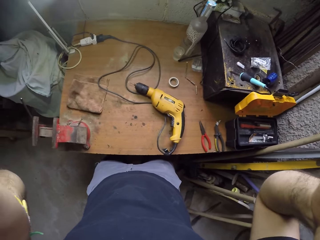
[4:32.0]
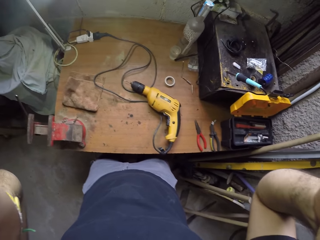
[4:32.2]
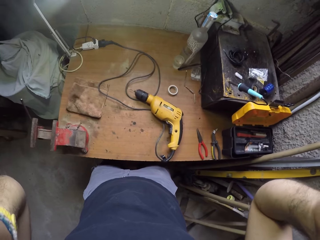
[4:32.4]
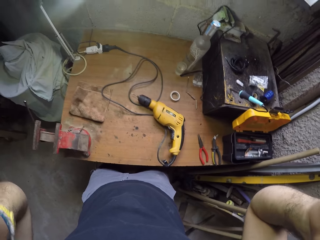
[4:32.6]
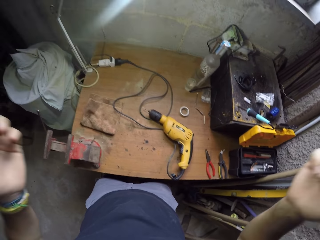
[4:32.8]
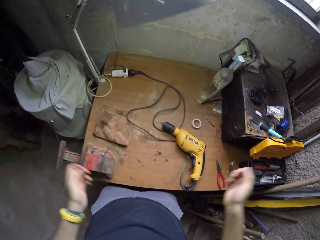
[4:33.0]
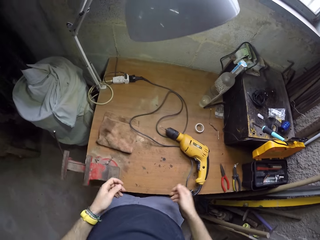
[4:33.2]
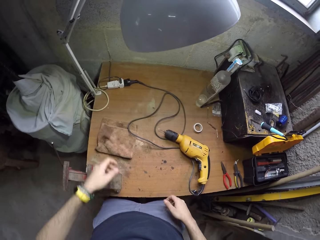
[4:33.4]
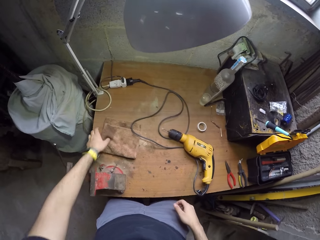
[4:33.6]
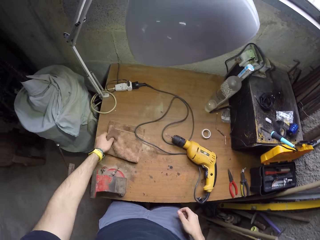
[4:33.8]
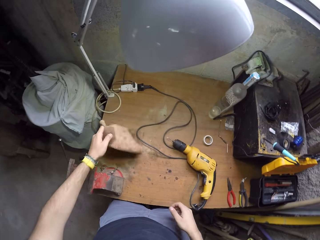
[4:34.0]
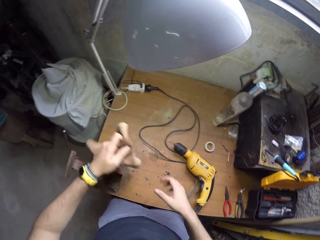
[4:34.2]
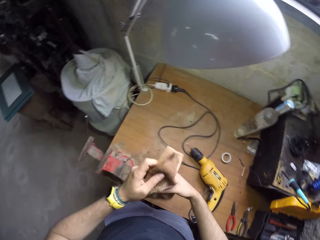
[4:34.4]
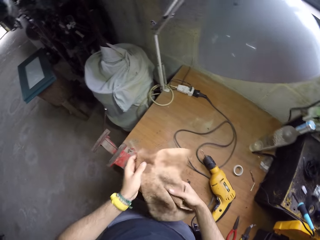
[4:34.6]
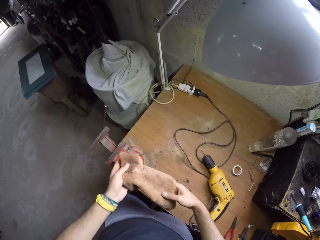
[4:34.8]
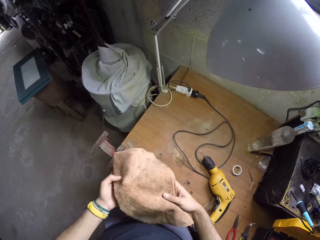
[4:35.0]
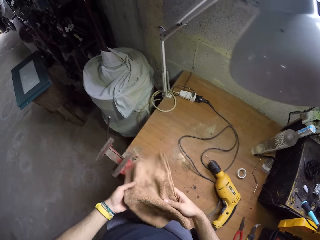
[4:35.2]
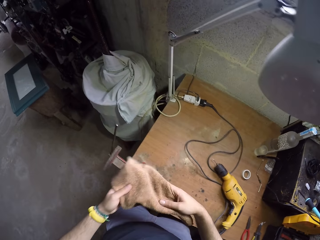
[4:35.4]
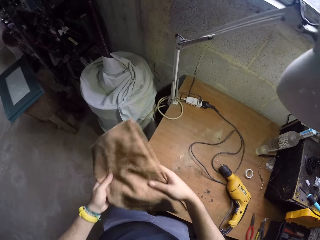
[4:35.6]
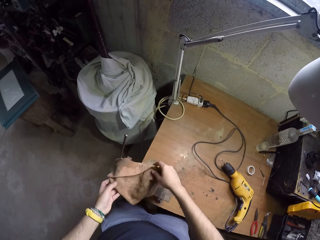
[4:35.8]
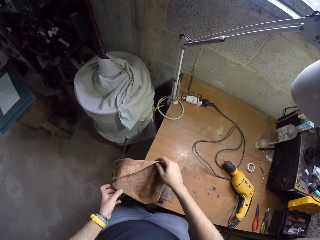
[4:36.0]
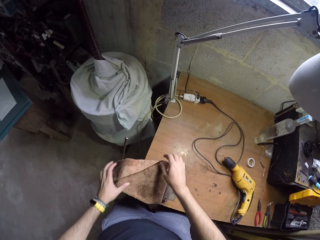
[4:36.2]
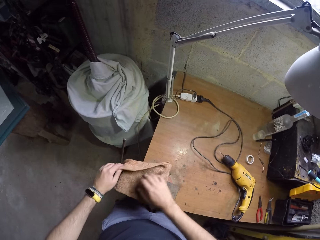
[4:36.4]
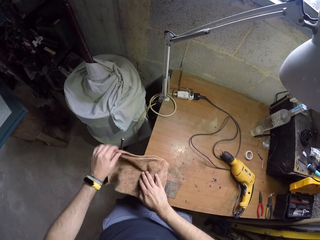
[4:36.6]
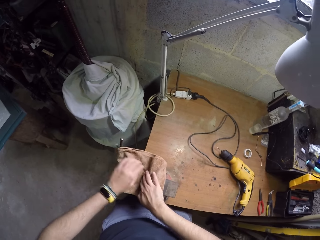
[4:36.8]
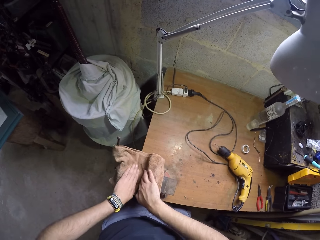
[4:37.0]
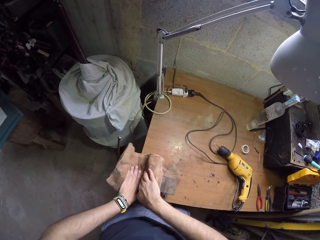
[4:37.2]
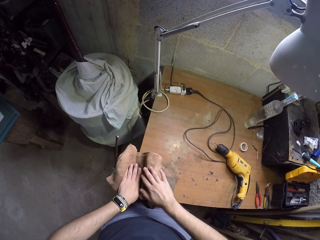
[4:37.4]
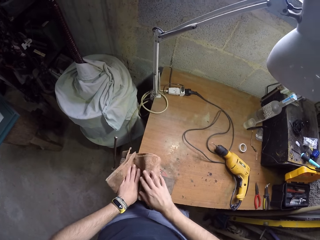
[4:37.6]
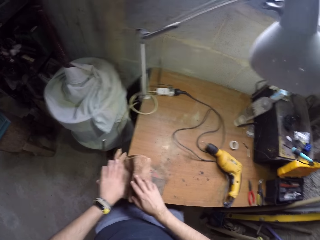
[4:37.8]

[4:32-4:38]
The camera wearer picks a napkin towel from the table. They fold the towel. They cover the table clamp with the napkin towel.

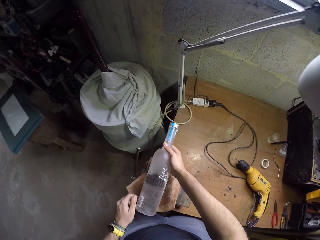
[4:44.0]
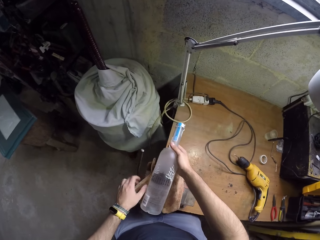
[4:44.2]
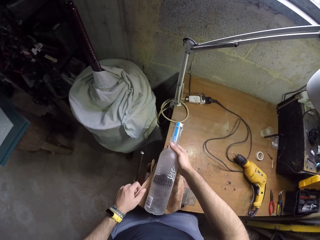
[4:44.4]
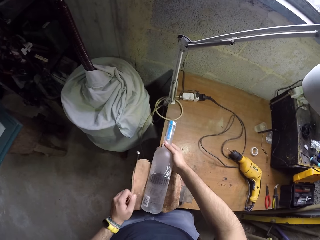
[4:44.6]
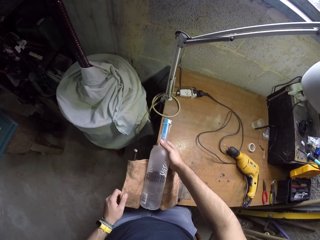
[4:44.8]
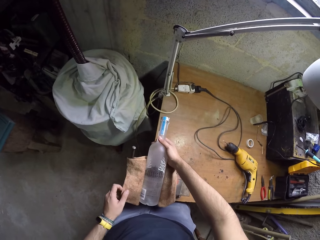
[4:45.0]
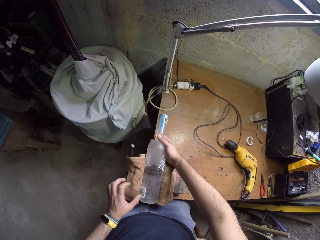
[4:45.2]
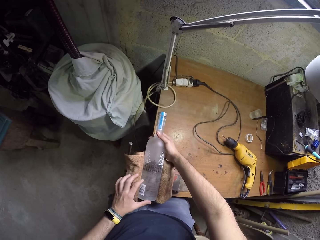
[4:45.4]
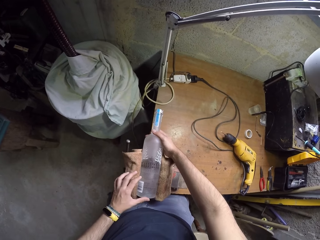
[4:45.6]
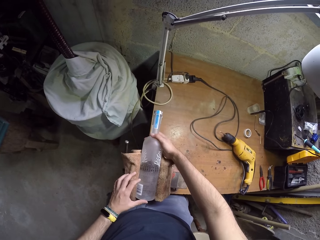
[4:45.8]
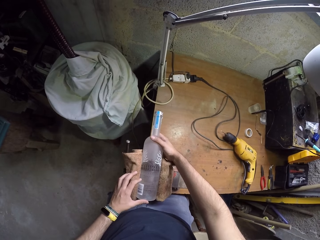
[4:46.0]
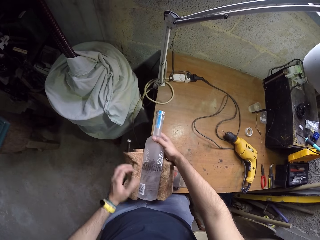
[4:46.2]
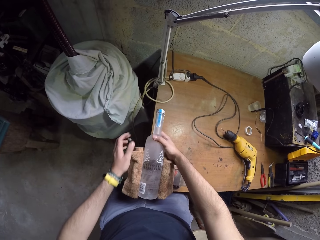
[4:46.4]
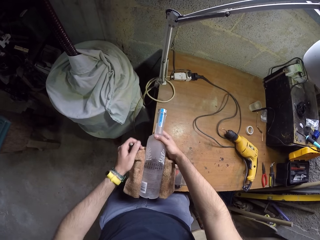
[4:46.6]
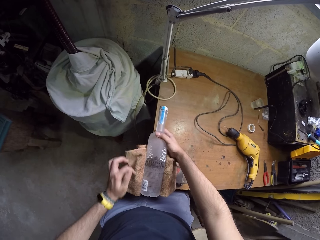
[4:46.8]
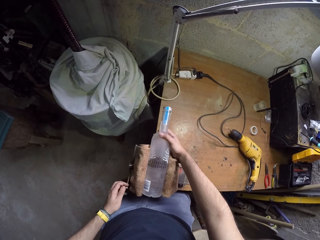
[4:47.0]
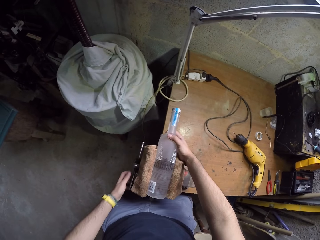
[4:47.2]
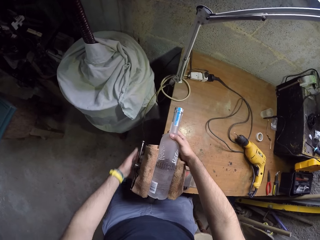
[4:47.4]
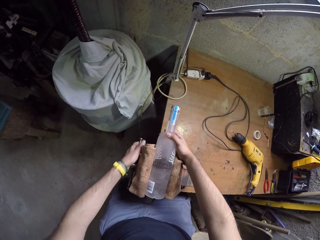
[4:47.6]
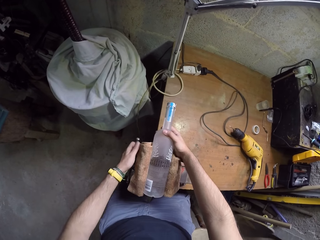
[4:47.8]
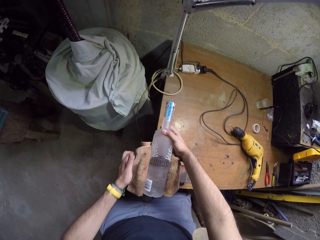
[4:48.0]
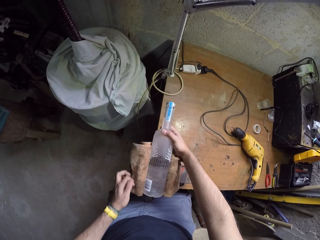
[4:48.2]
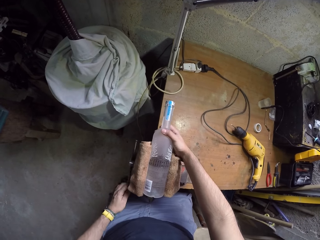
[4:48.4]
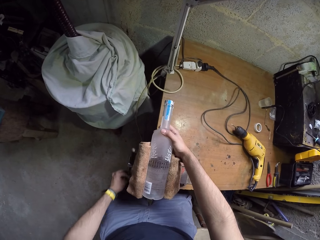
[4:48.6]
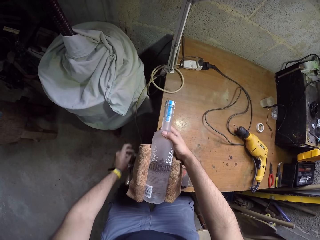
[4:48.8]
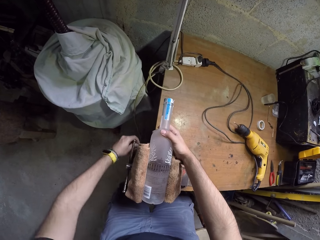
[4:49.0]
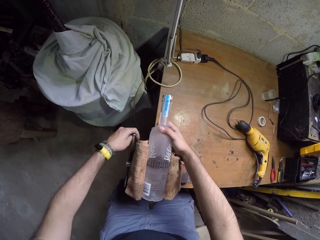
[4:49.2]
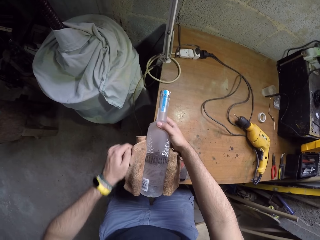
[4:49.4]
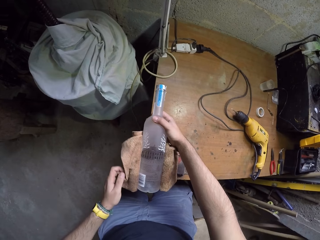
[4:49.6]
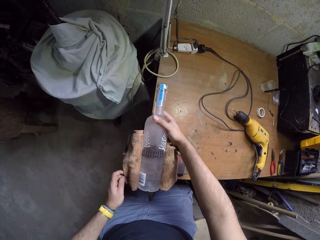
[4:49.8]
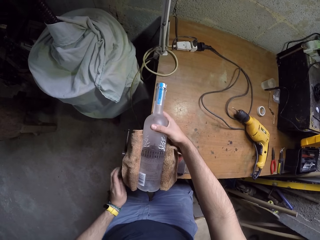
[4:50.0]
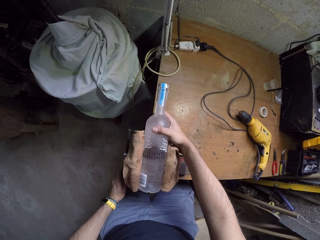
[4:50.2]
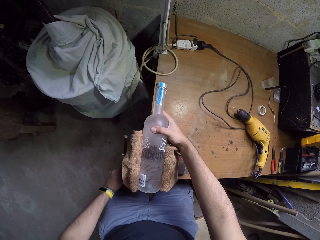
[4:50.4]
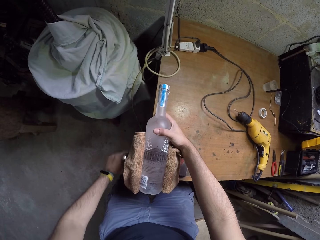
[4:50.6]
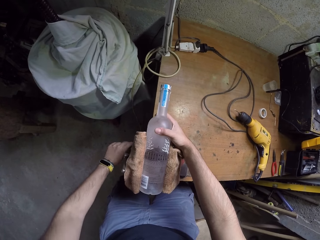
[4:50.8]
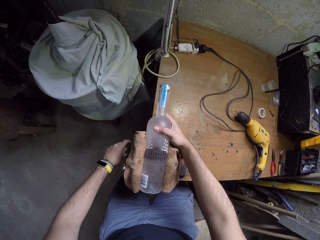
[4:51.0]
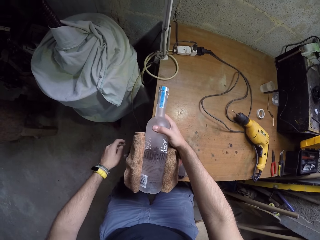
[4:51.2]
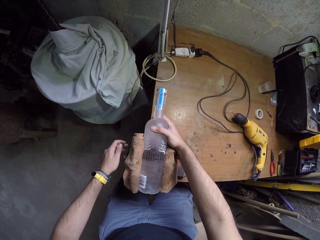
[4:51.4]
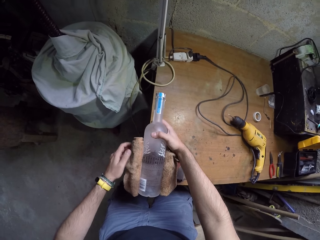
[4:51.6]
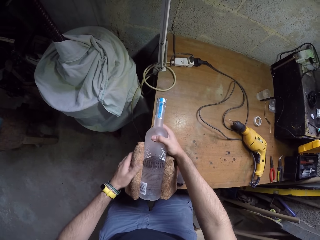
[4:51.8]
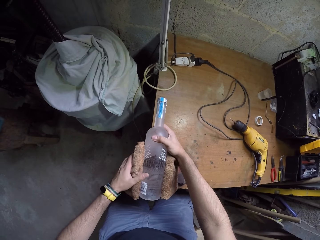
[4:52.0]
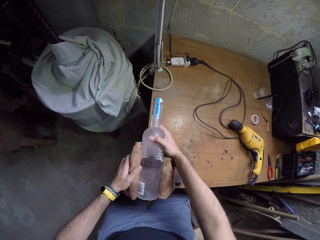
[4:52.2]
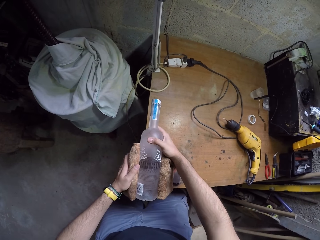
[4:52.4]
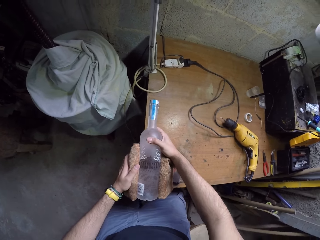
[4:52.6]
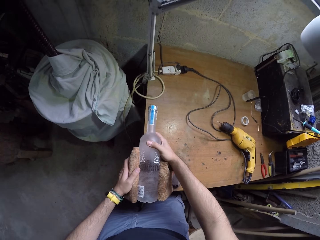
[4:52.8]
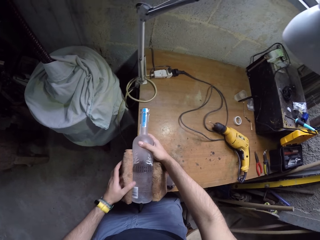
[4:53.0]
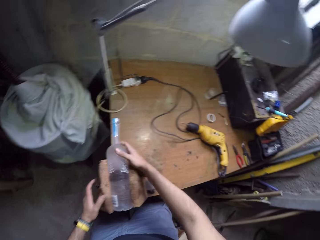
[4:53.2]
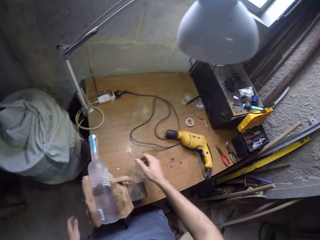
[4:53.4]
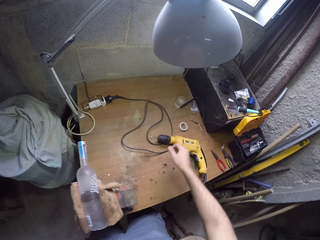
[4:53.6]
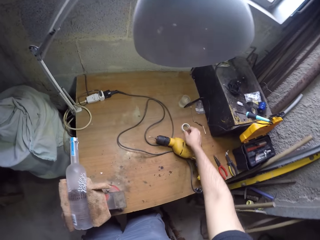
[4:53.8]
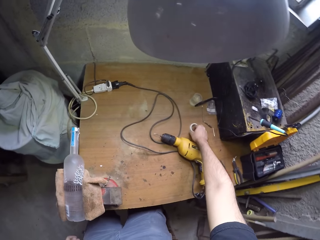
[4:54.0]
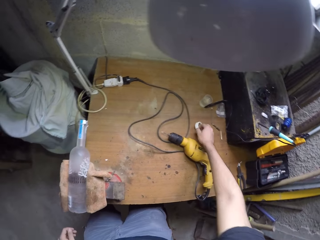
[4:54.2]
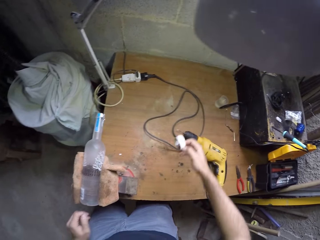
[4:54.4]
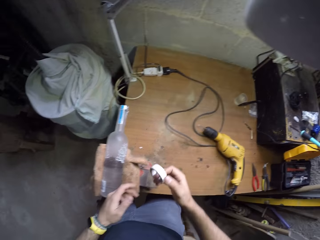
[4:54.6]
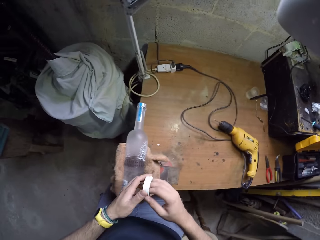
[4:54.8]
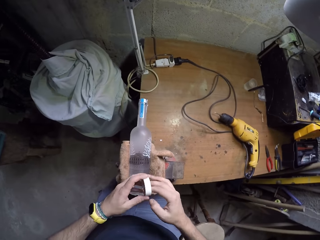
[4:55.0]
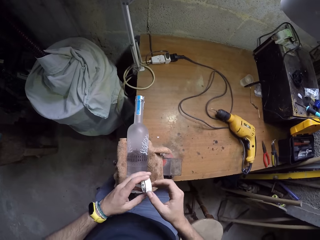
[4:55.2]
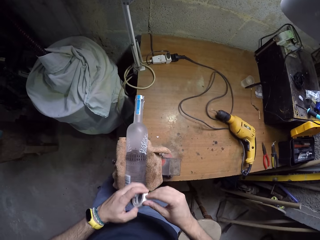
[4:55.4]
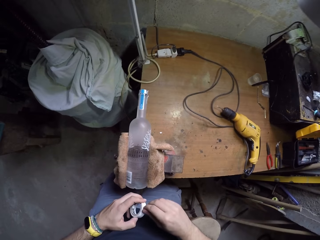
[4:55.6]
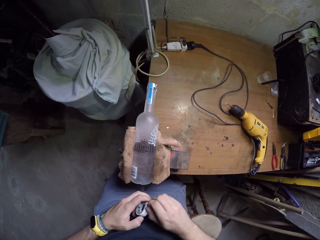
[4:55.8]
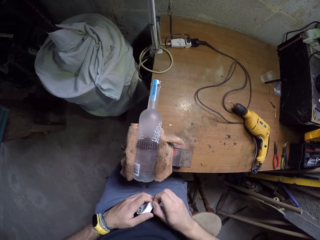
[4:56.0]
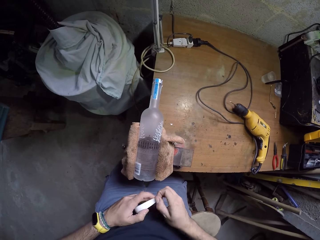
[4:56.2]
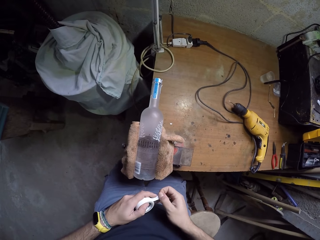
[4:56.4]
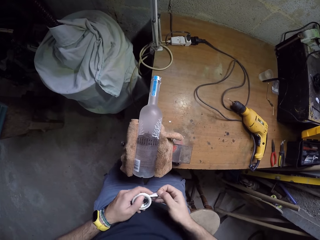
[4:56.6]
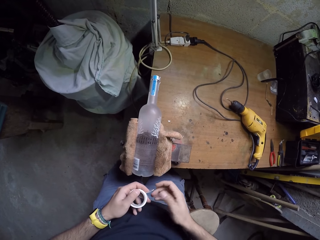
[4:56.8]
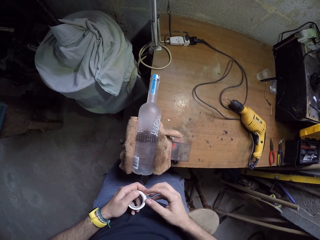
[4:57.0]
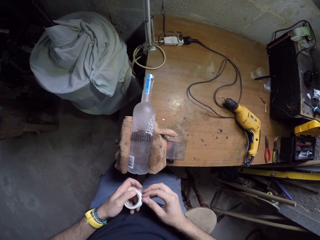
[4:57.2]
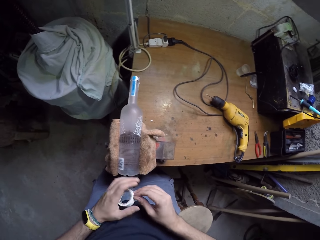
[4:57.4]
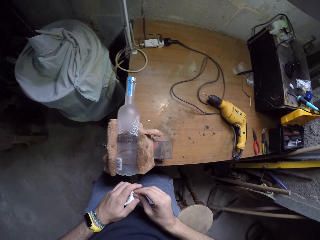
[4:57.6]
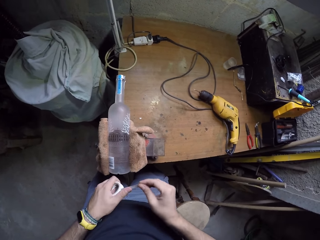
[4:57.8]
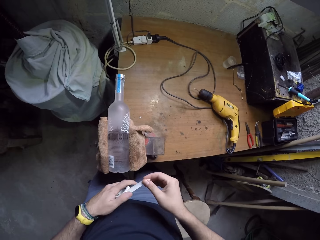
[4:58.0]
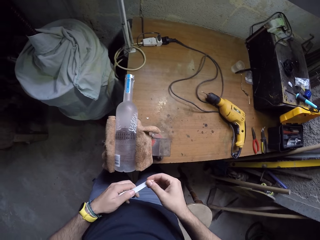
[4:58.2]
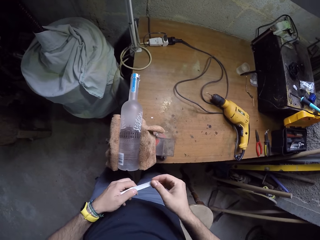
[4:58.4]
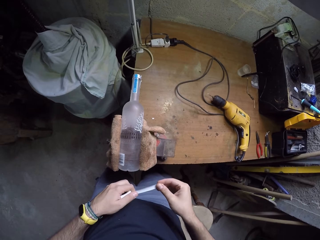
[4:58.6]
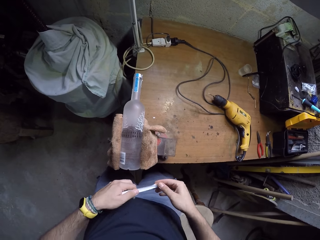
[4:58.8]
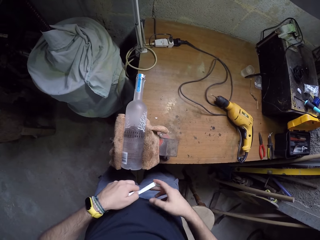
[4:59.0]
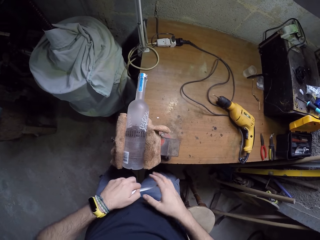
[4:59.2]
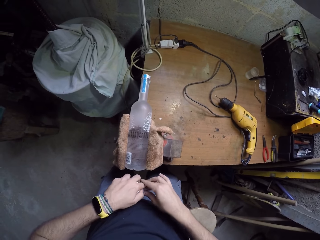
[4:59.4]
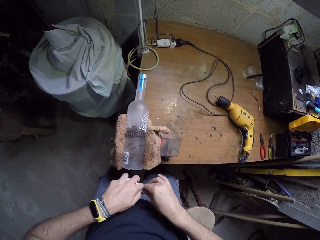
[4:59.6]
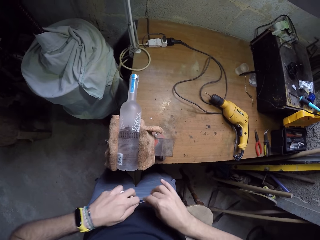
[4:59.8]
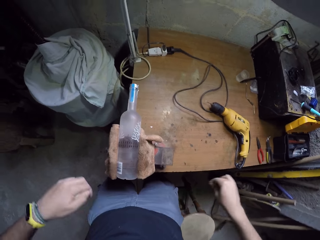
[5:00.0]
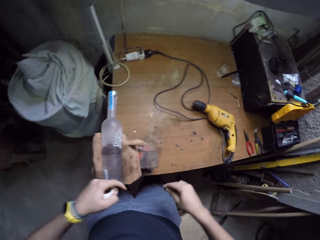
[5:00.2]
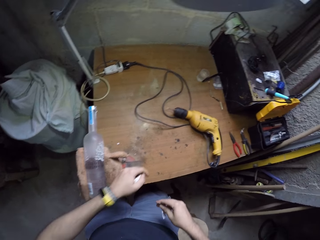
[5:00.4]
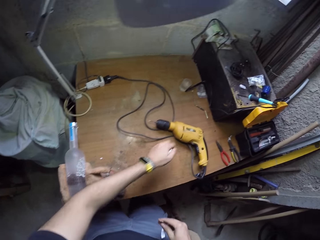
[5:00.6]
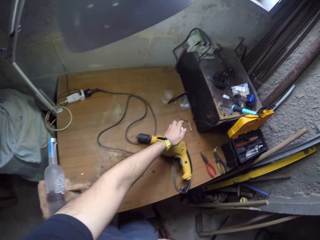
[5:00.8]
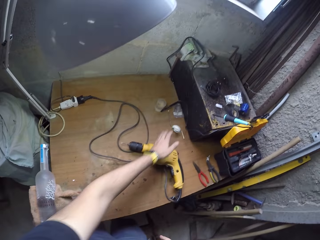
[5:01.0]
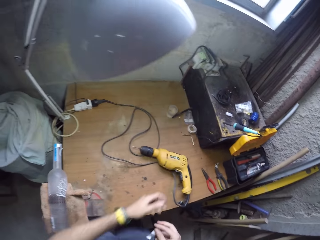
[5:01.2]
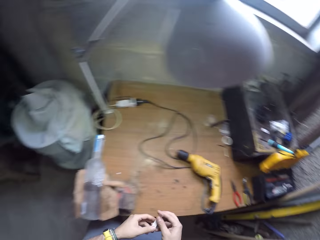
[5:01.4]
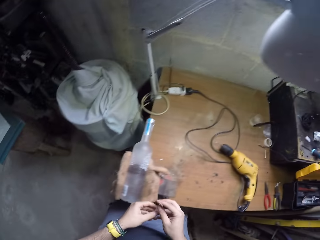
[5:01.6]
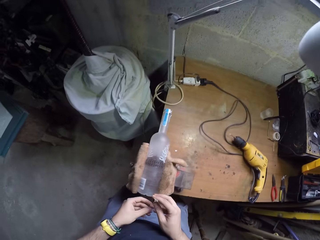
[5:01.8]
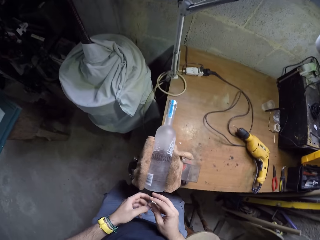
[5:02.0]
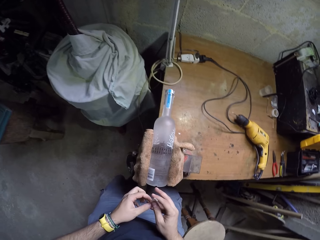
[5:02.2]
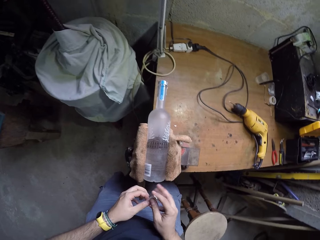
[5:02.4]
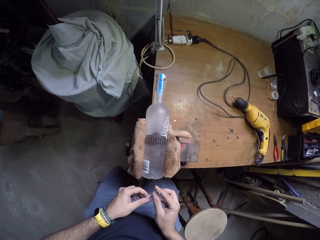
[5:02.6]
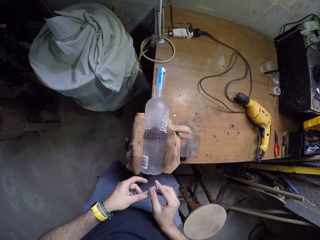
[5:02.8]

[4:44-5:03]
The camera wearer puts a glass bottle in the table clamp. He wipes the bottle with a towel and pulls the napkin towel. He rotates the handle of the table clamp. He adjusts the bottle on the table. He picks a masking tape or sellotape from the table. He unrolls the masking tape. He cuts a piece of the sellotape. He drops the masking tape on the table. He adjusts a piece of the sellotape on his hands.
